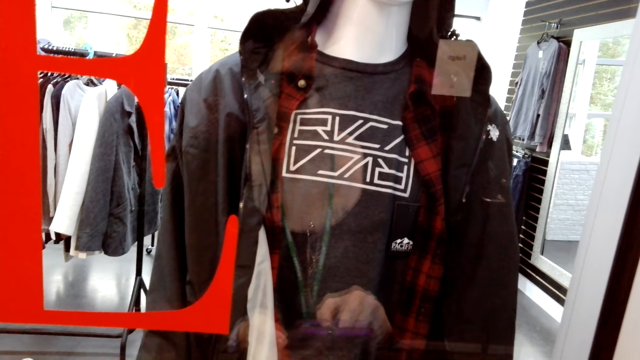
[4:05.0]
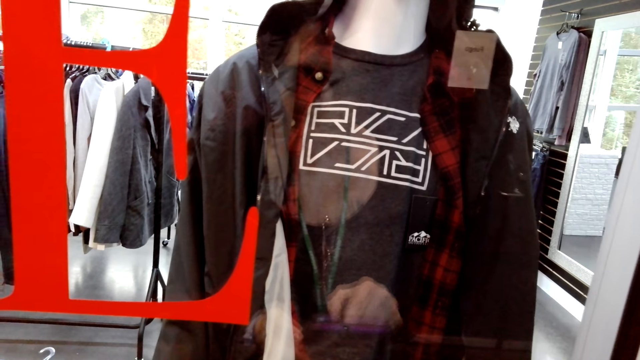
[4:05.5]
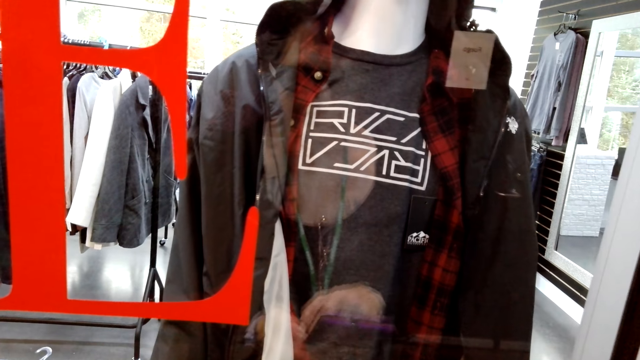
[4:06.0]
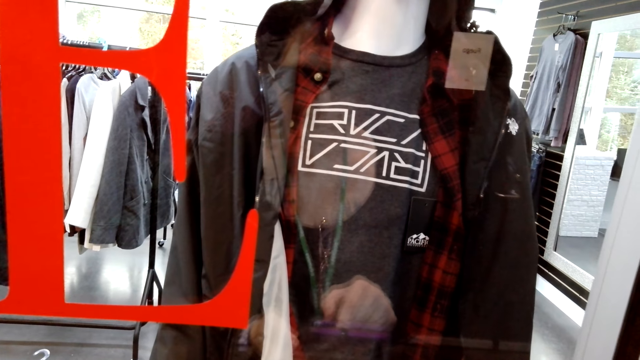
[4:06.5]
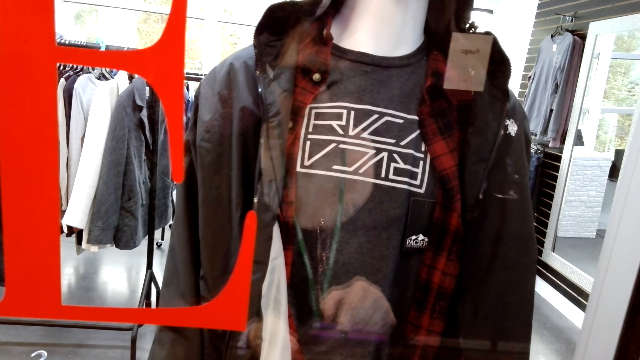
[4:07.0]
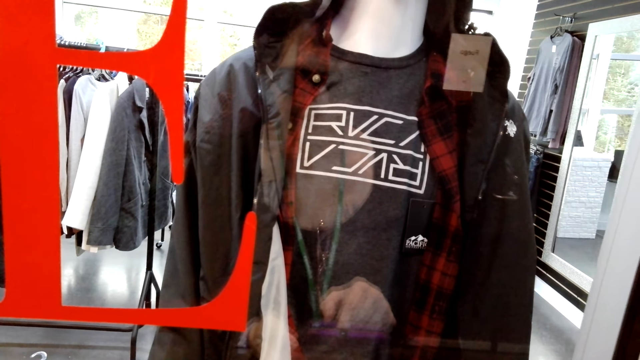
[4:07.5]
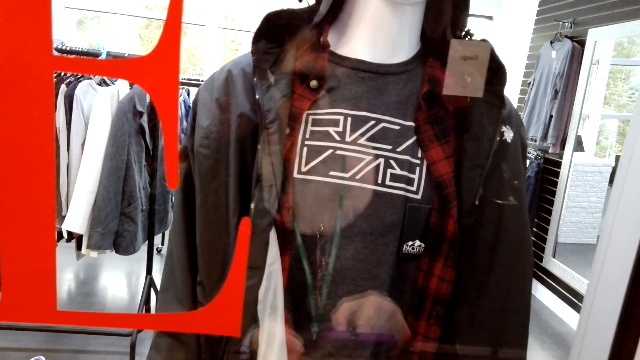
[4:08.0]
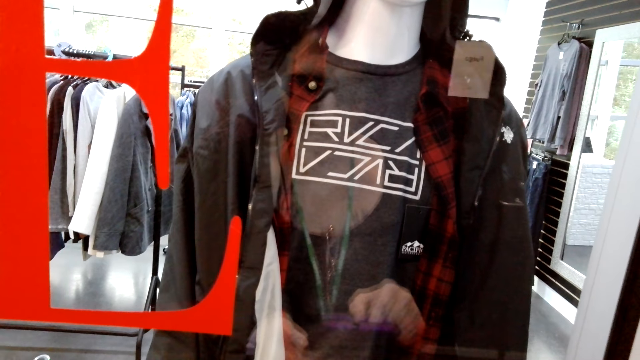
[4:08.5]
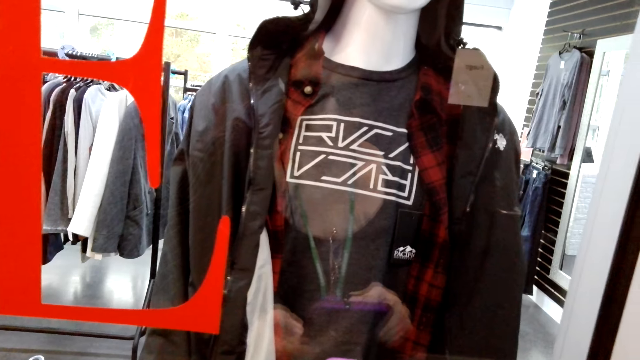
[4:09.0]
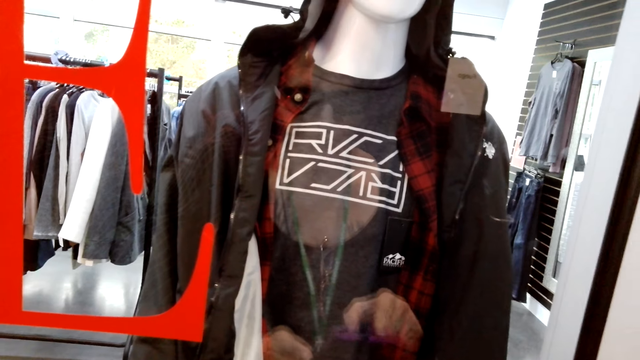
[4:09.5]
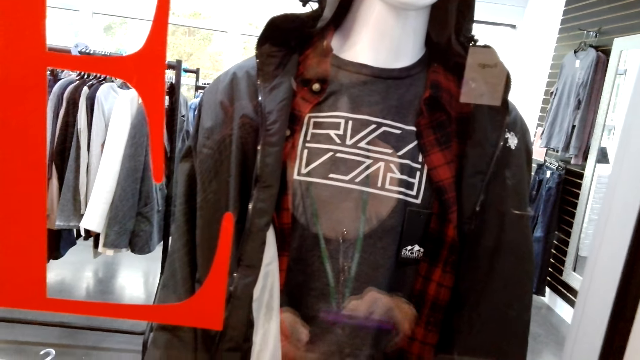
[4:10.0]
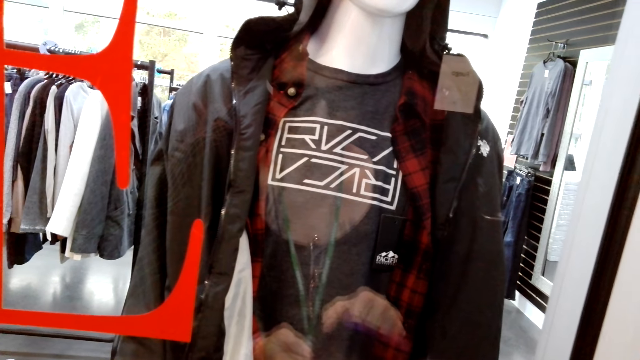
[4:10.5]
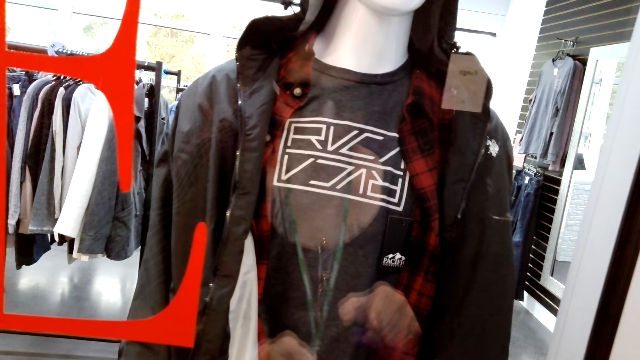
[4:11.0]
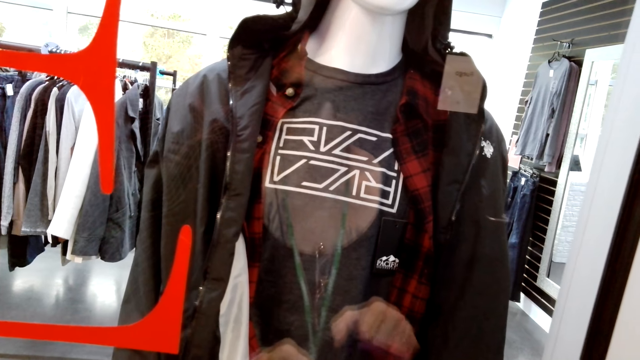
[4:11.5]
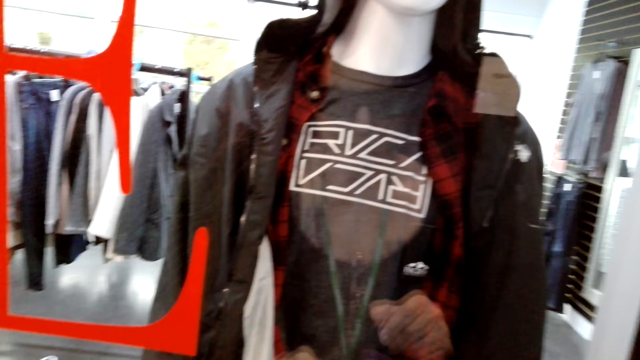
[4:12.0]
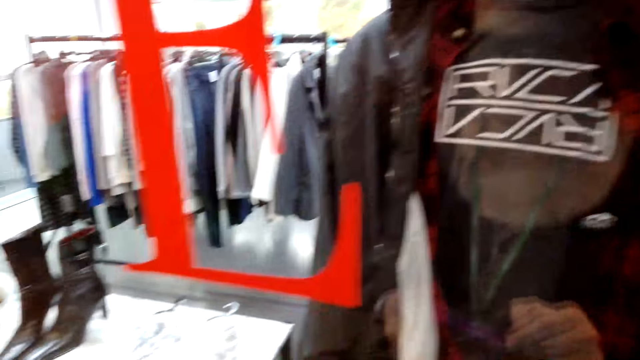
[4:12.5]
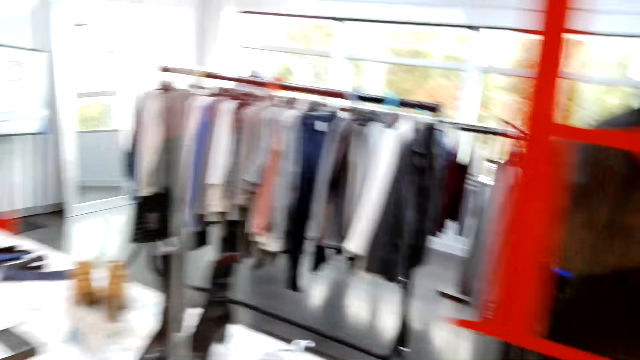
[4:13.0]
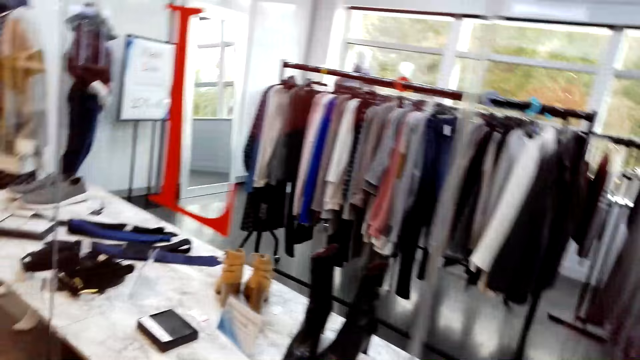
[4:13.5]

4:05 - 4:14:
The camera wearer uses a phone. They use the phone again.

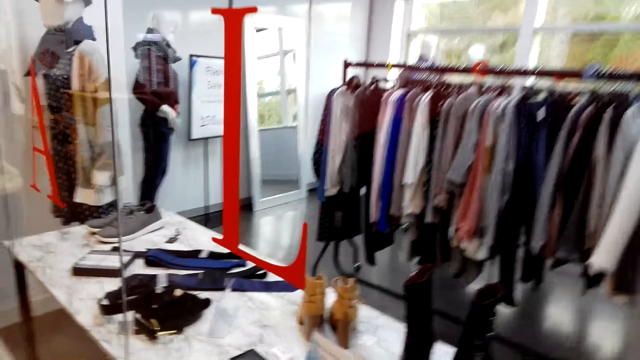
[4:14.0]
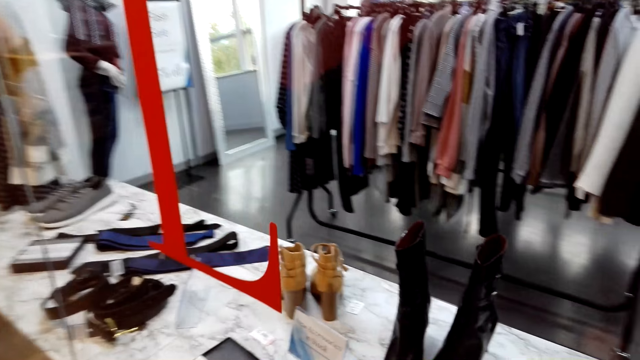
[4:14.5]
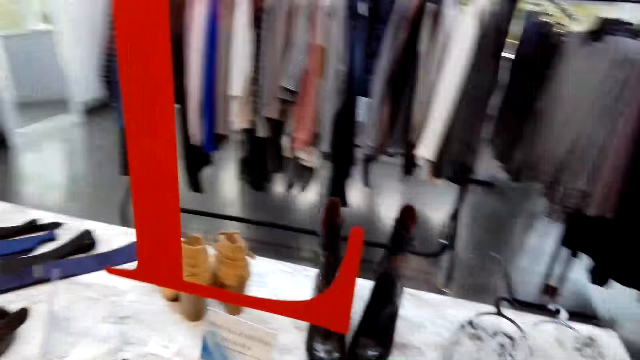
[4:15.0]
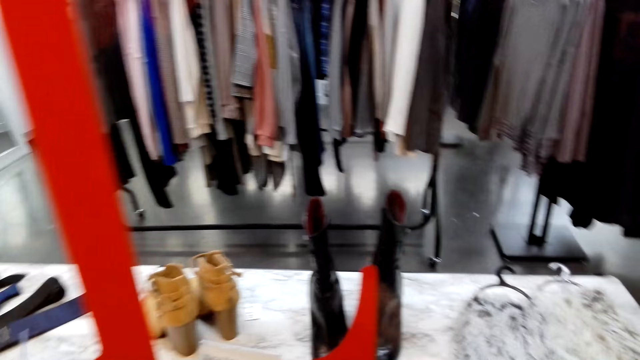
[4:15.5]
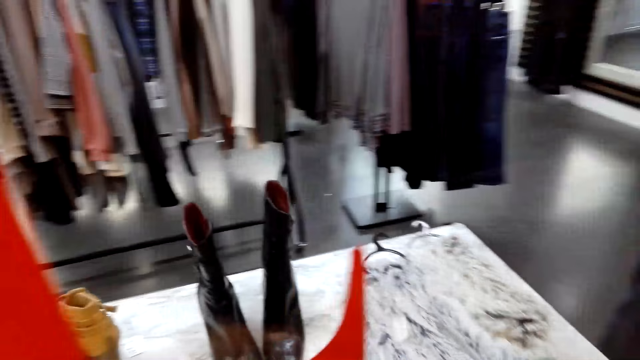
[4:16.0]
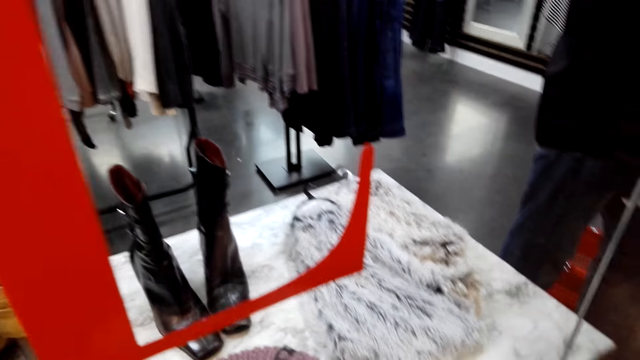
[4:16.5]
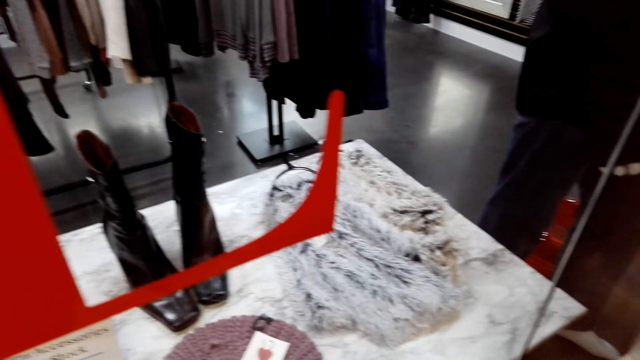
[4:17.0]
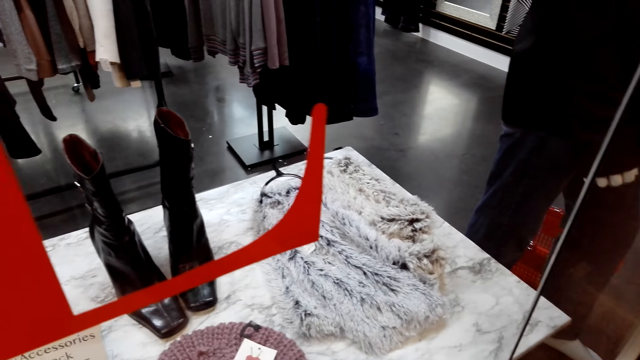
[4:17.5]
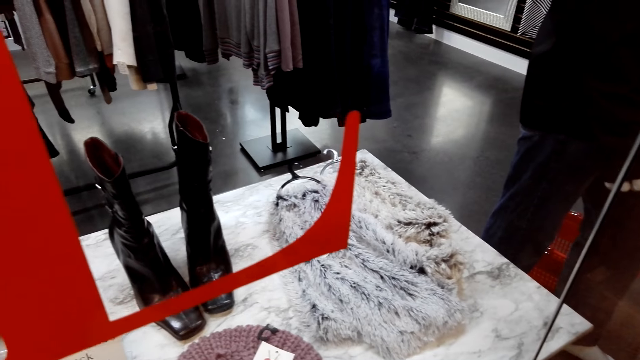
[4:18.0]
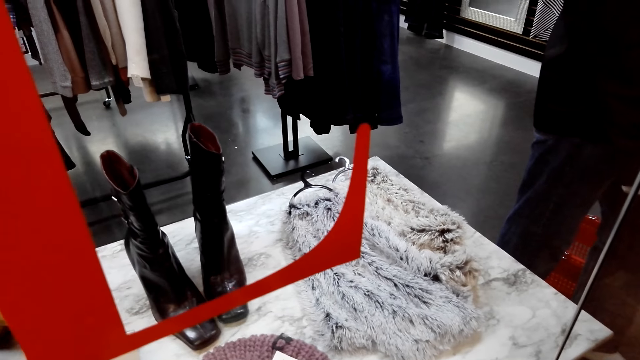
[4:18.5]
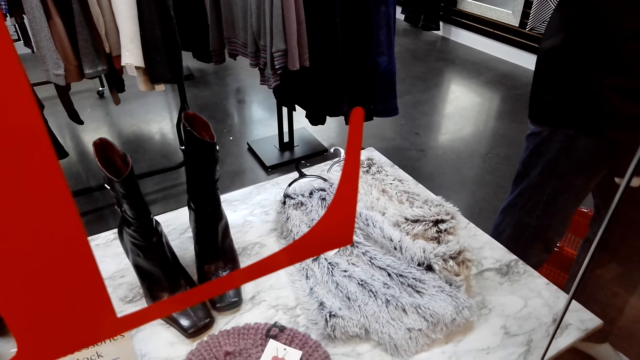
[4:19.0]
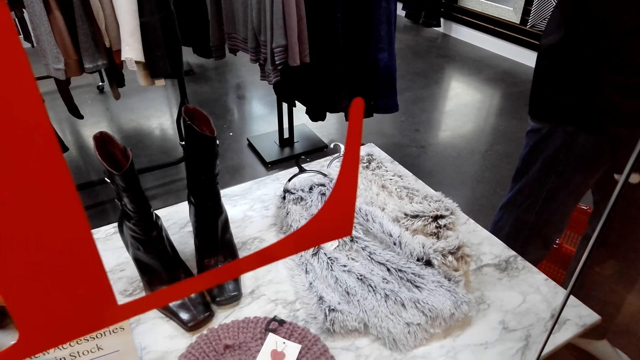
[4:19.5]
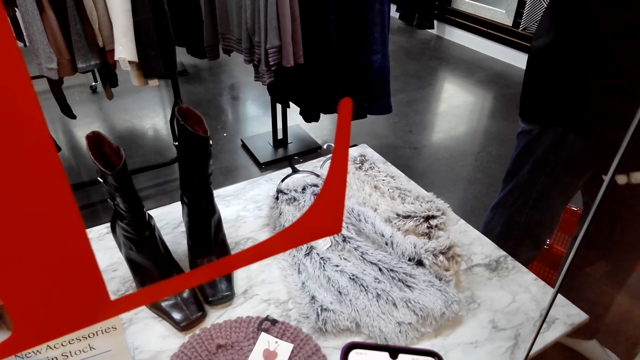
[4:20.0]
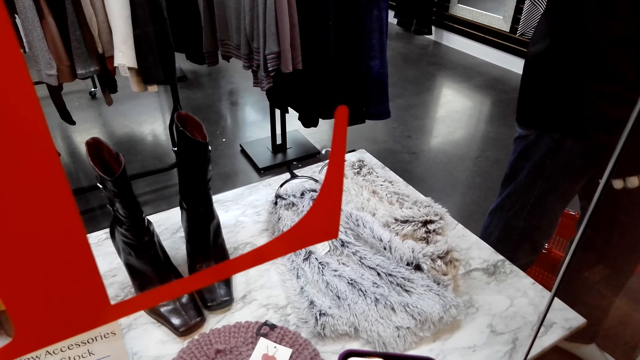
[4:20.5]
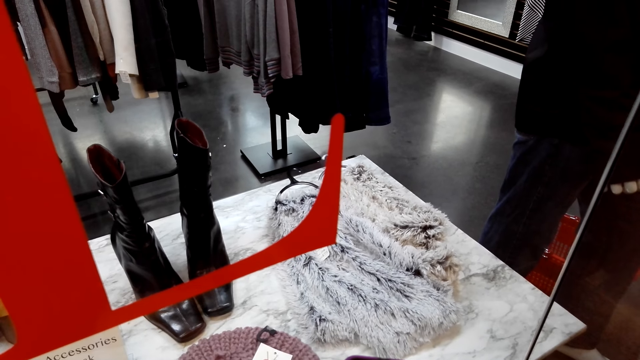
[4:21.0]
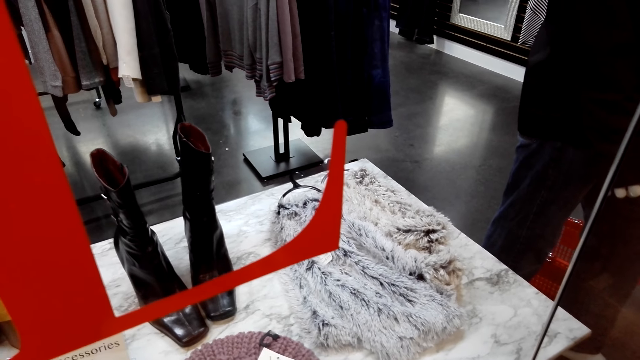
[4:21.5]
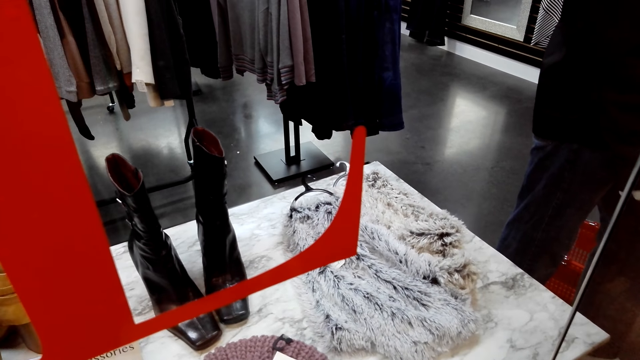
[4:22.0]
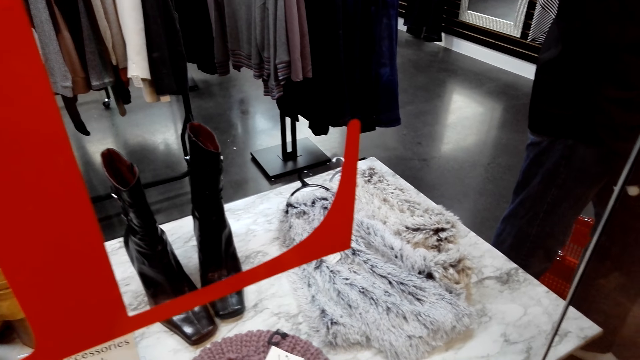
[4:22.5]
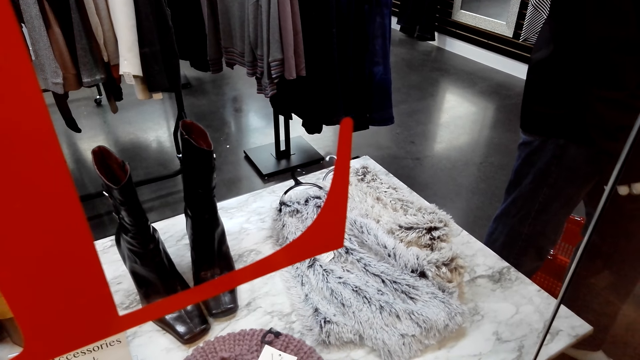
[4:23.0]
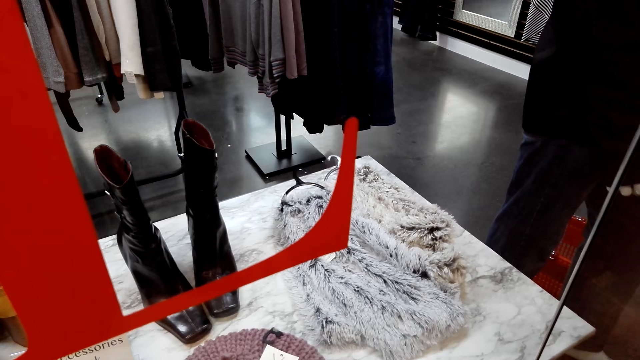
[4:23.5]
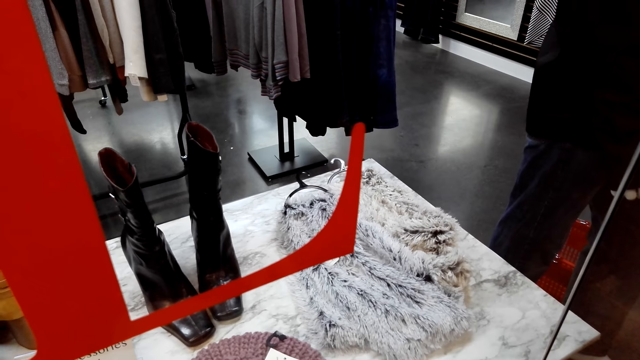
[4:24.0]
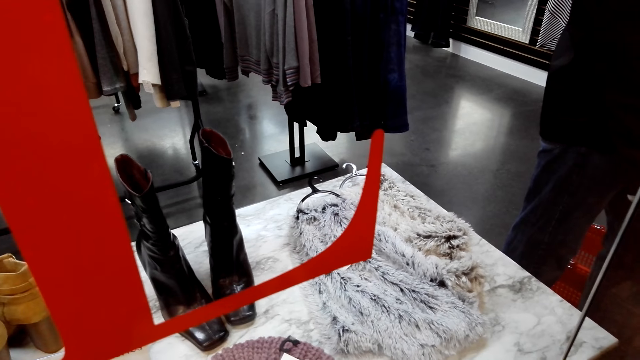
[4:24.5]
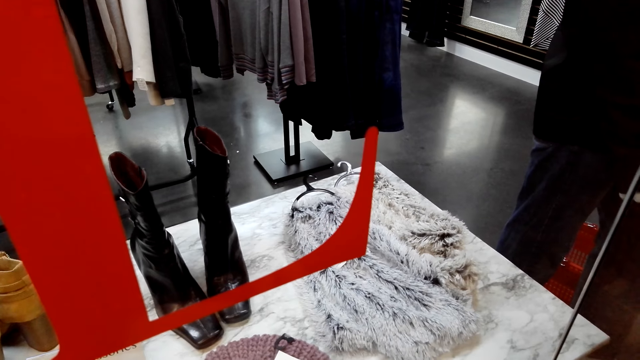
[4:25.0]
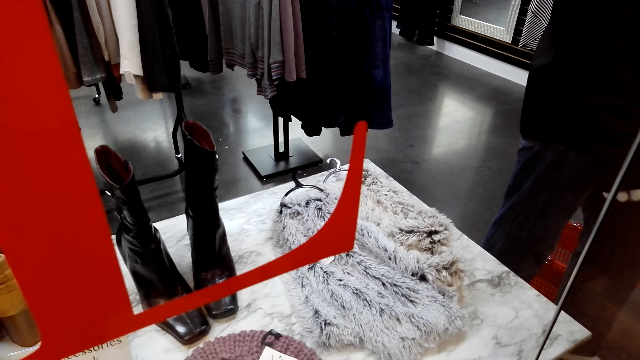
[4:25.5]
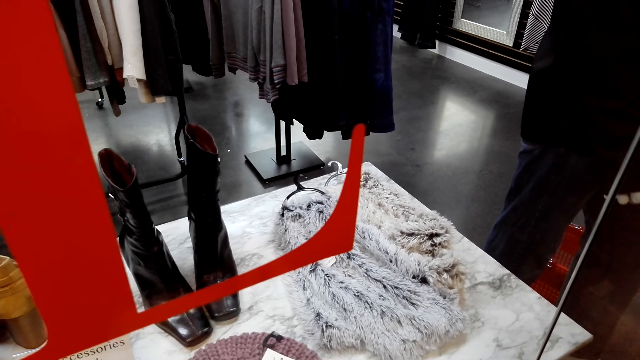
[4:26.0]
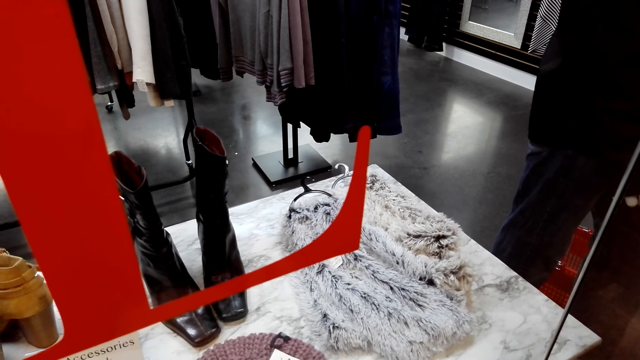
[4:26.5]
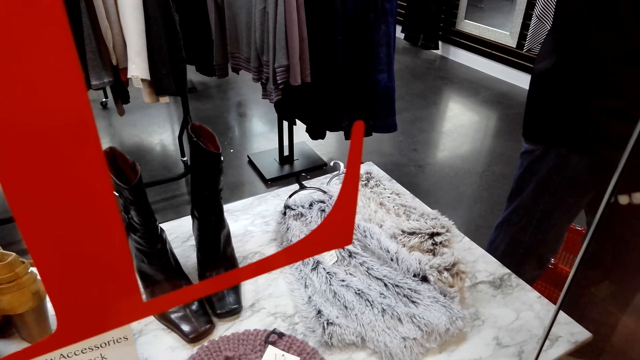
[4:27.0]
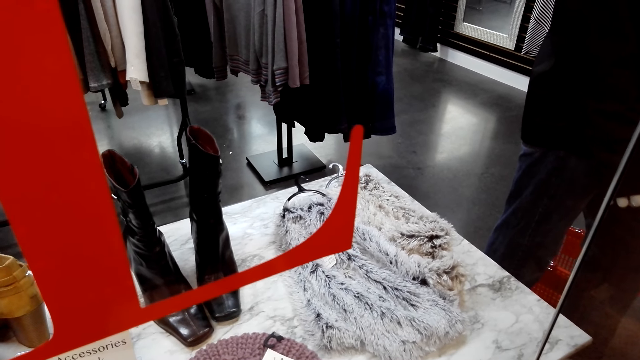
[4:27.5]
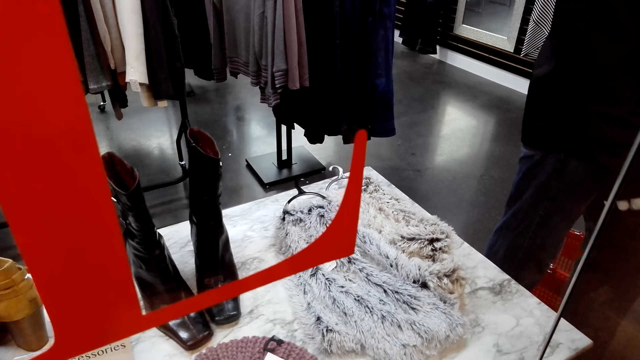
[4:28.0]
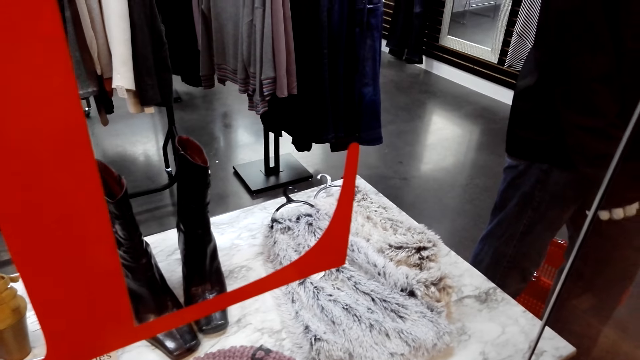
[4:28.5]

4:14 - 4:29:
A person walks in the boutique. The camera wearer looks at a pair of shoes. The person stares in the boutique.
